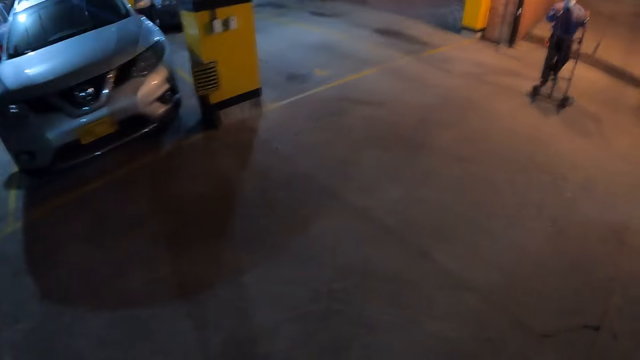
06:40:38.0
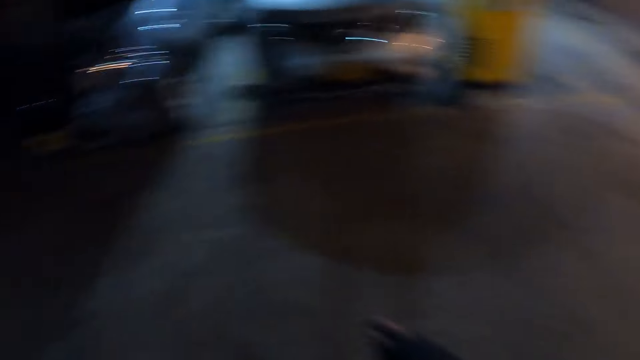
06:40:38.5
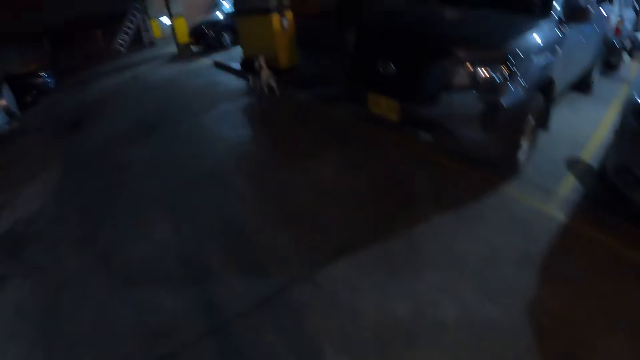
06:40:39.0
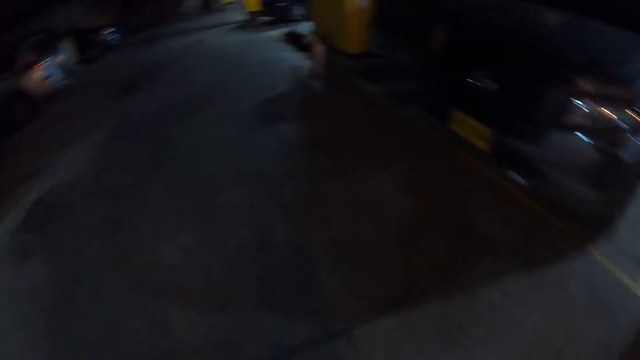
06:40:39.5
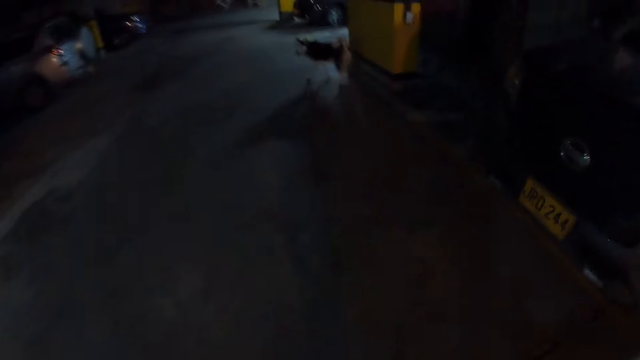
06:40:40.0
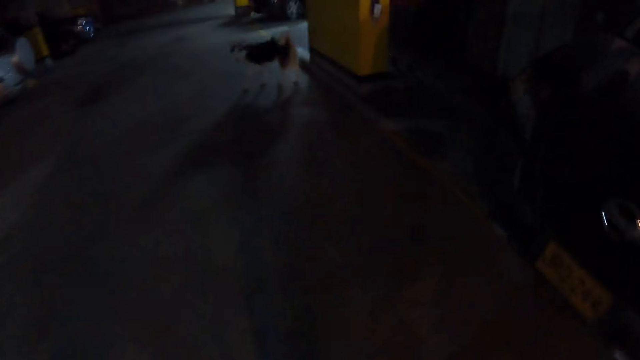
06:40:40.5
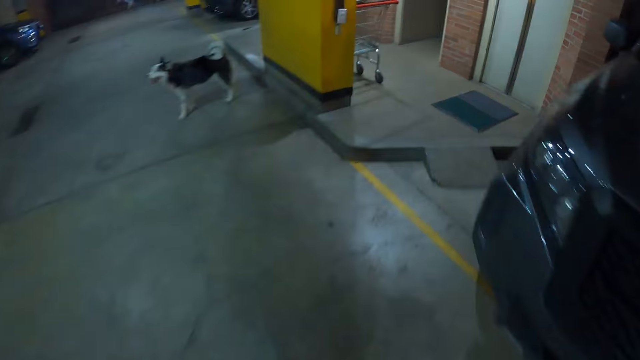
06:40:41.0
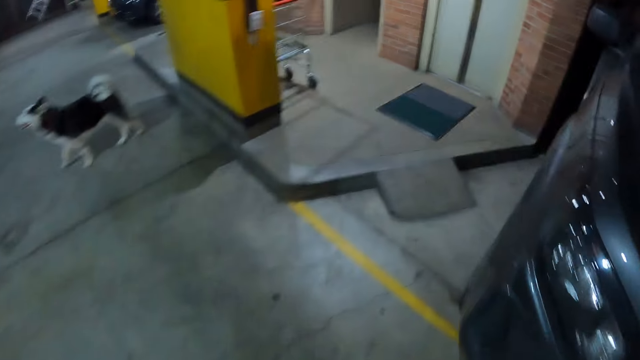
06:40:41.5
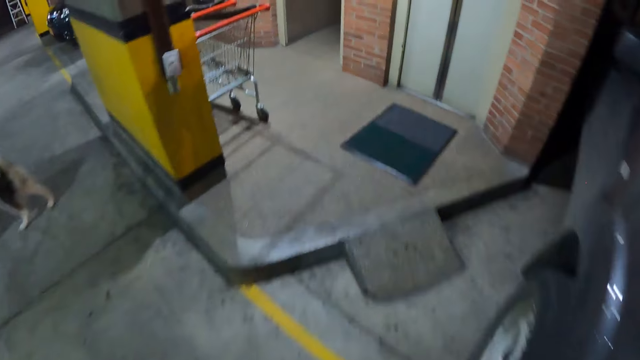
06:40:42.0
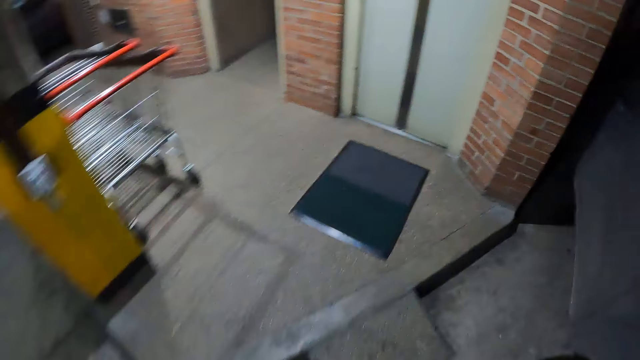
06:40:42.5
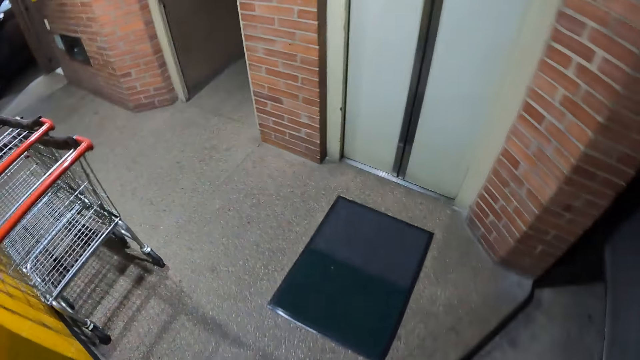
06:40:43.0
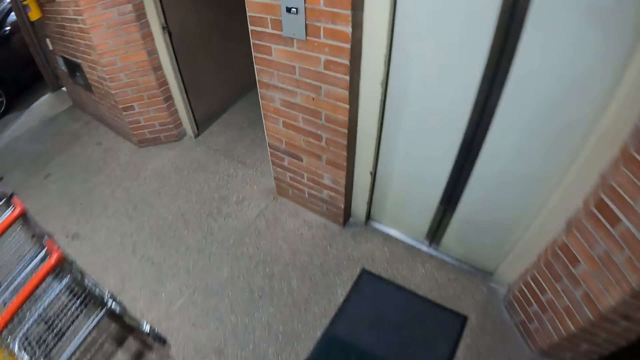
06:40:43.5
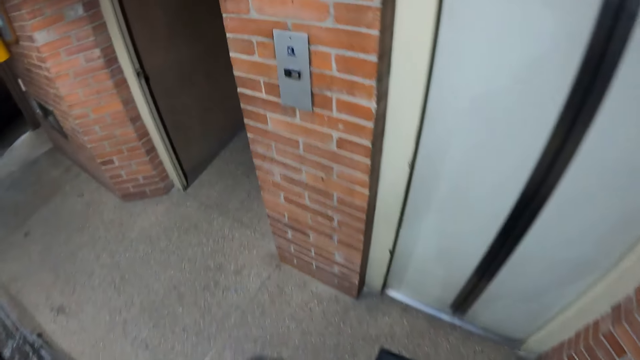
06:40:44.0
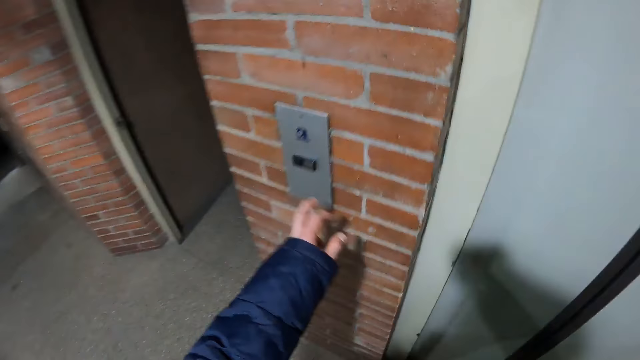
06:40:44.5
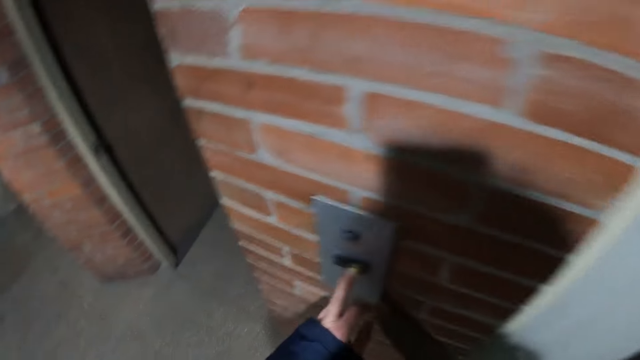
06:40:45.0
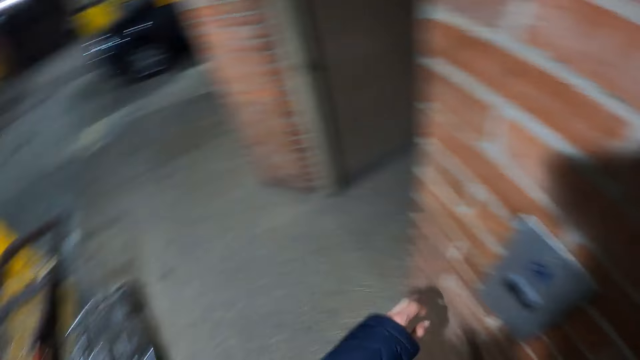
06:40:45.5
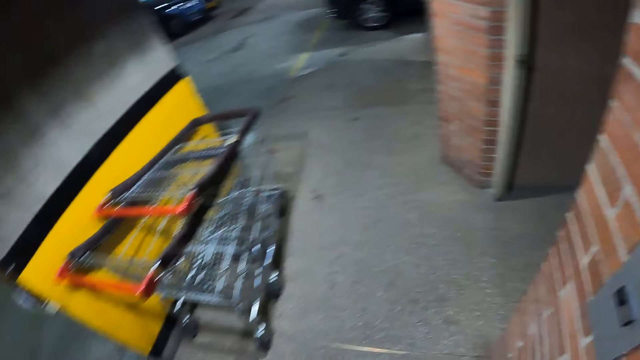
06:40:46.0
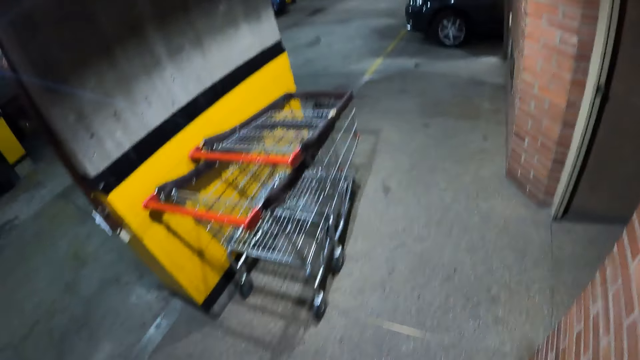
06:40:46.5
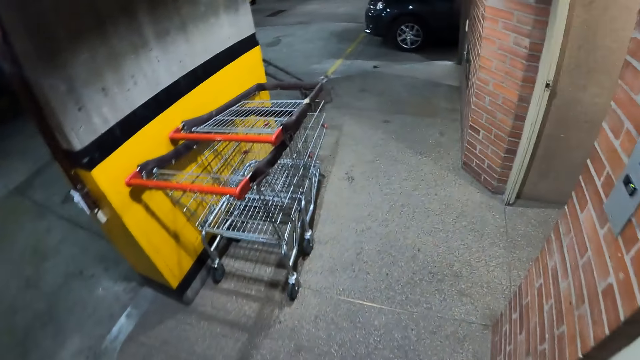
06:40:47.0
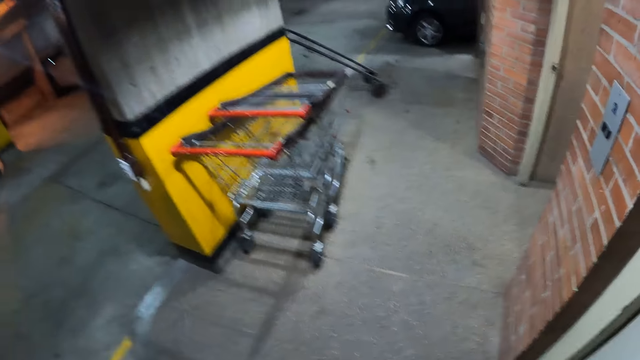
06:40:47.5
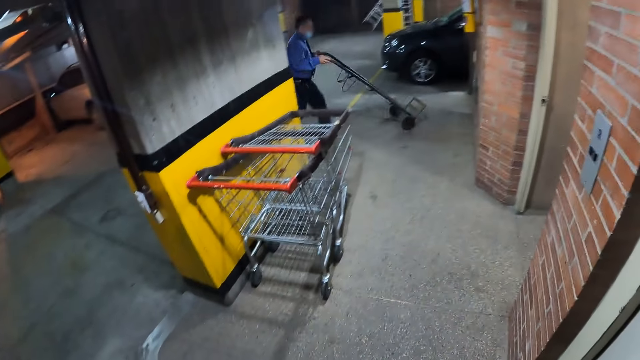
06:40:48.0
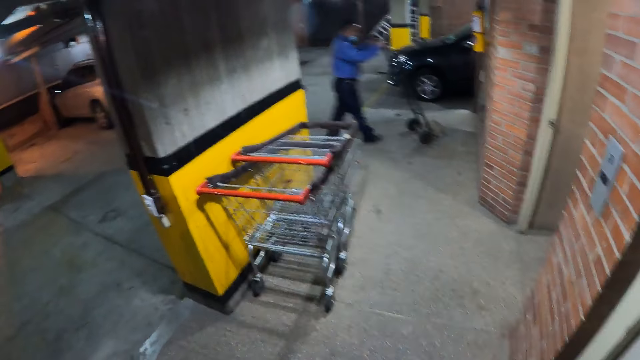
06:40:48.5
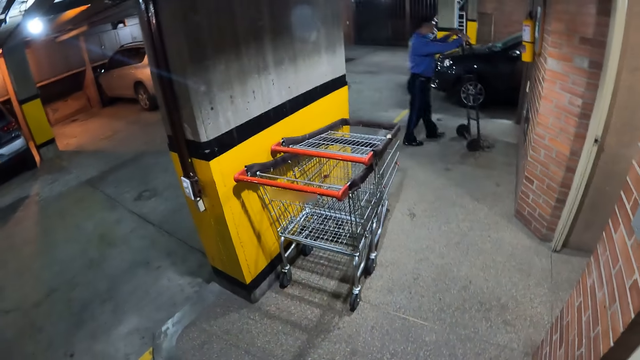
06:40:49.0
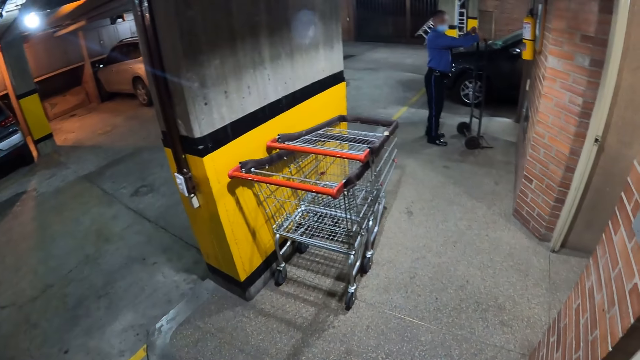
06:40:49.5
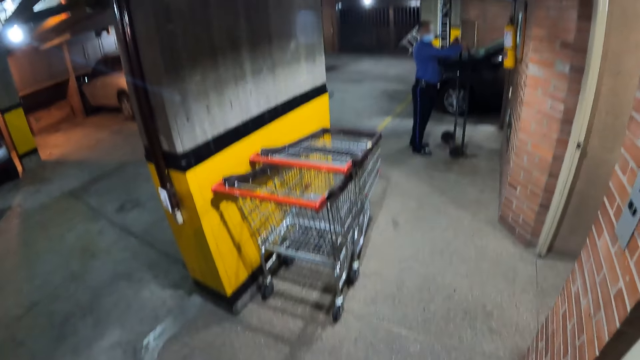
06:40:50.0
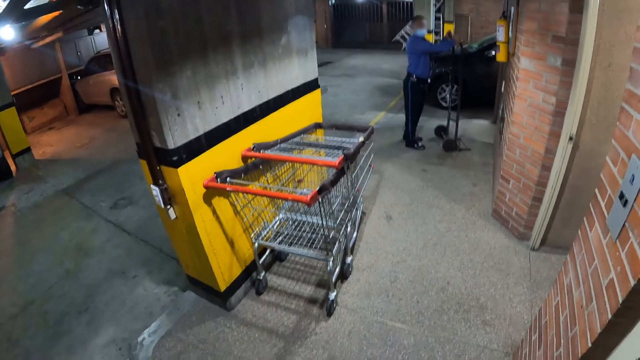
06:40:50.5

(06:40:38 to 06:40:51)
The camera wearer looks around. He presses a button on a wall with his left hand. He looks at a trolley. A man pushes a cart. The man walks to the carpark with the trolley in his hands.

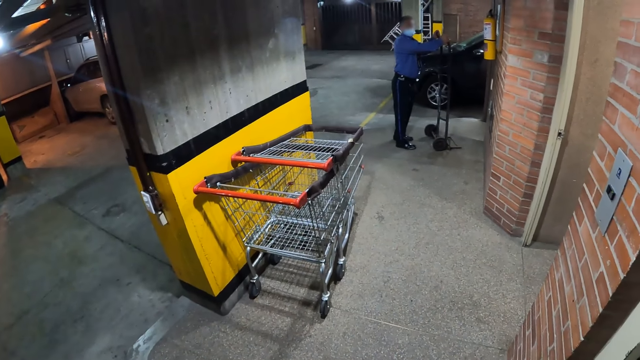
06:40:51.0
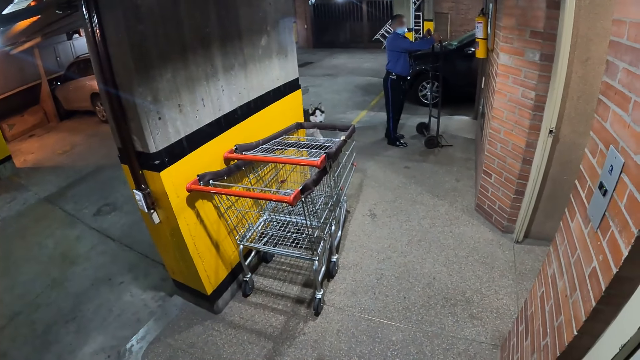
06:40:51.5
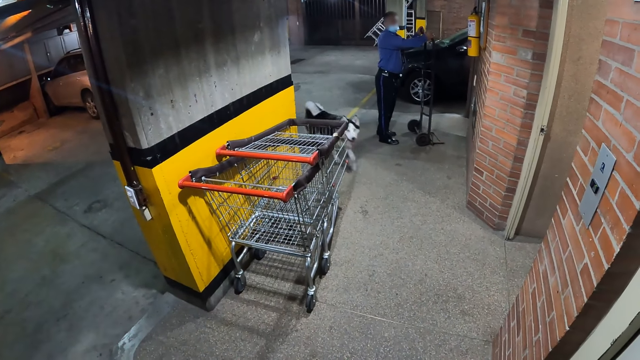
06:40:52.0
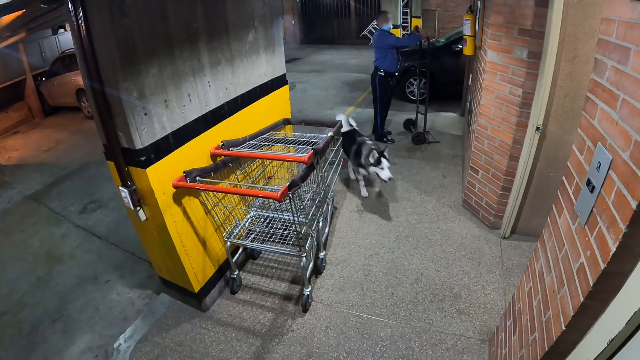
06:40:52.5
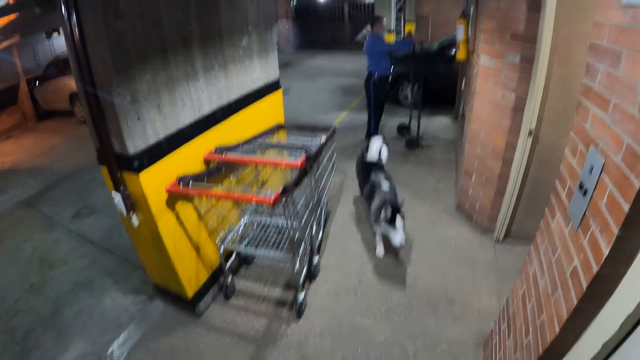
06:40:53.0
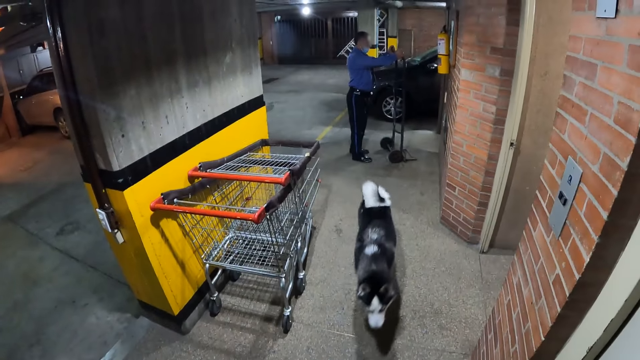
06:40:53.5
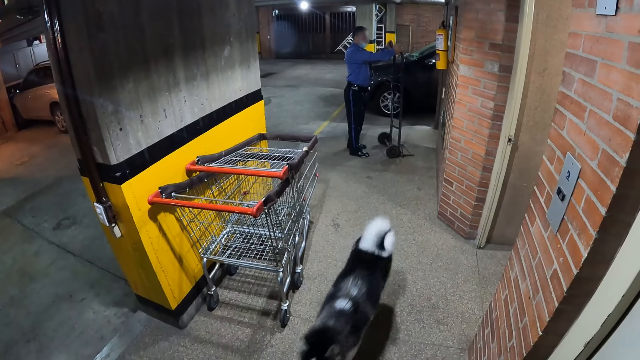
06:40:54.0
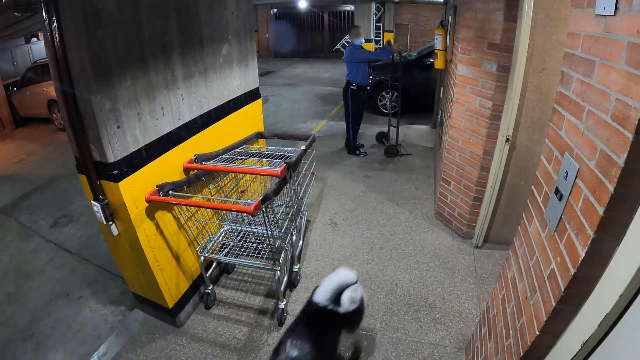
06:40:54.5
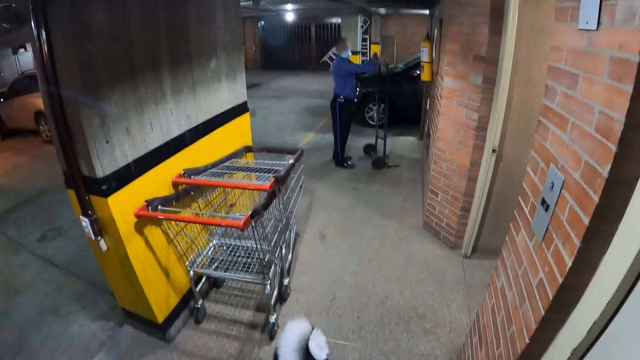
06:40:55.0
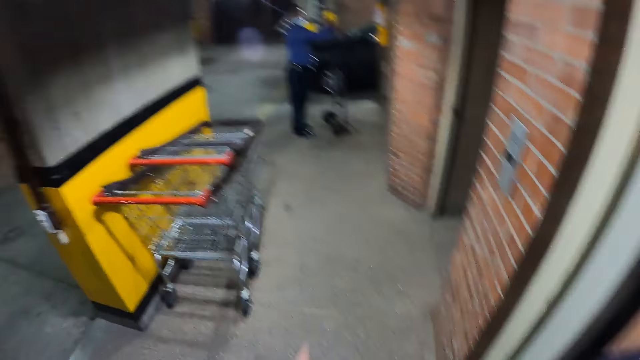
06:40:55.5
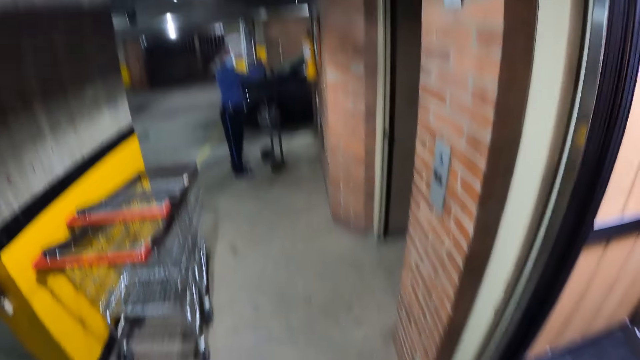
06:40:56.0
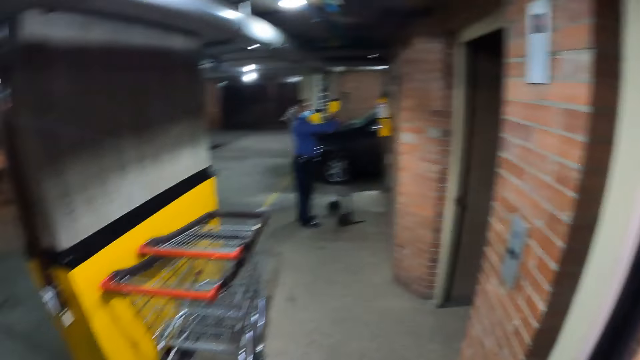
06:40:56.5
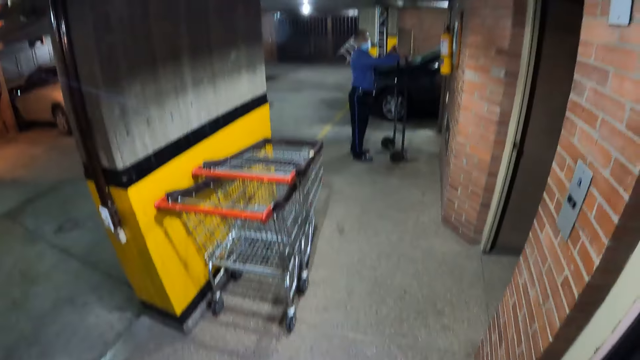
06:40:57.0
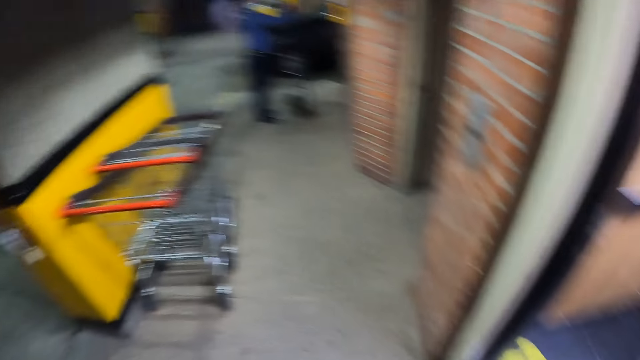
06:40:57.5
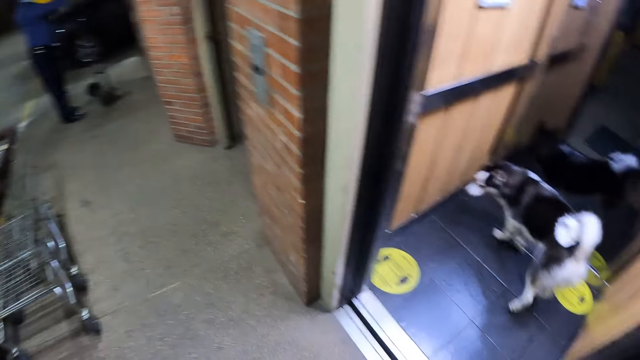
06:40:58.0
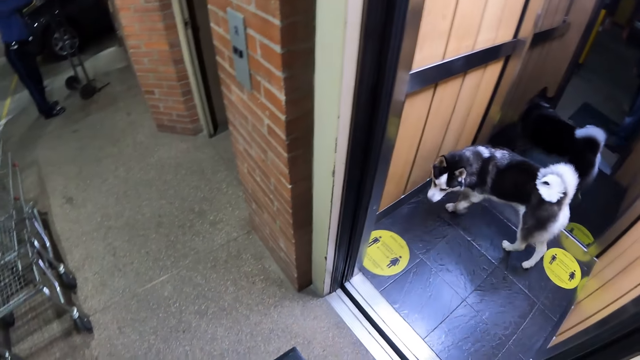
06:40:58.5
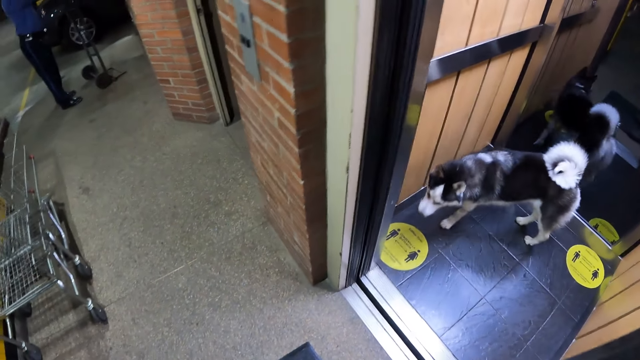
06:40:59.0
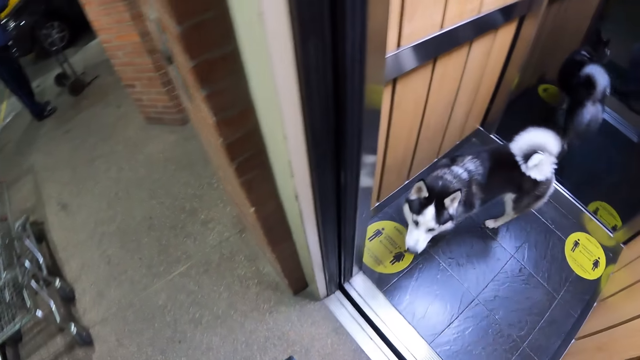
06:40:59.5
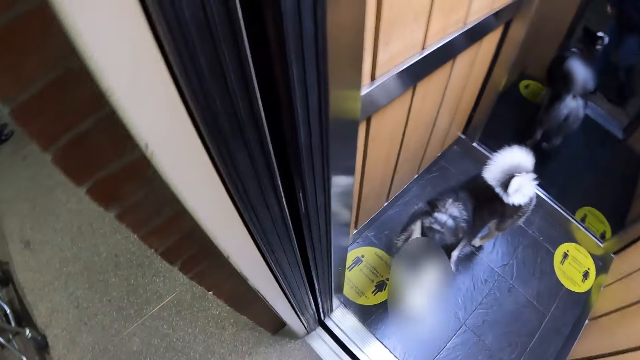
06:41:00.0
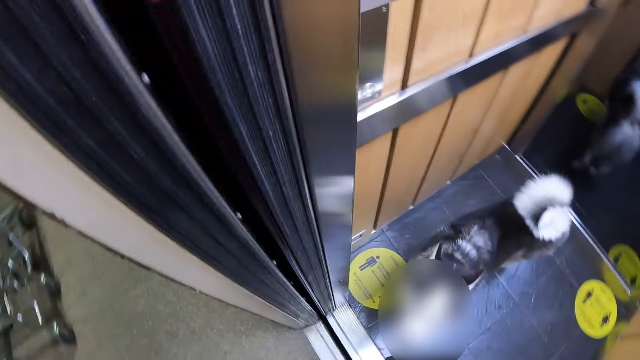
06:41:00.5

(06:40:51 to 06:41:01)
A dog walks over to the camera wearer. The camera wearer interacts with the man. They point at the man. They look at the dog.
